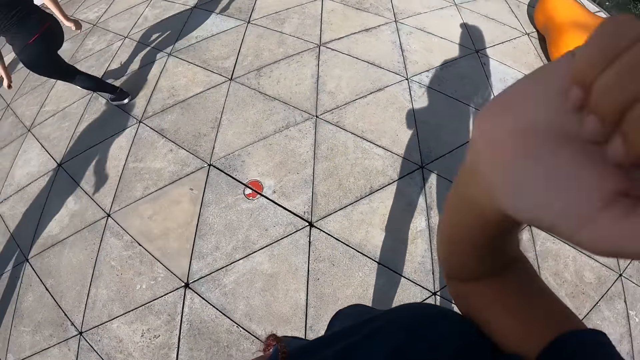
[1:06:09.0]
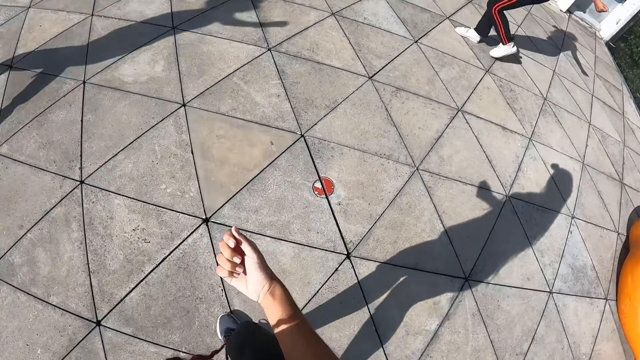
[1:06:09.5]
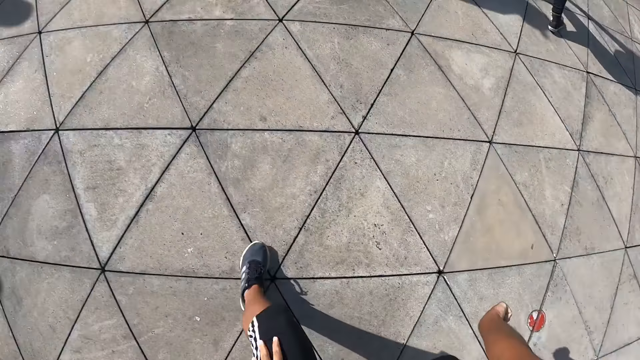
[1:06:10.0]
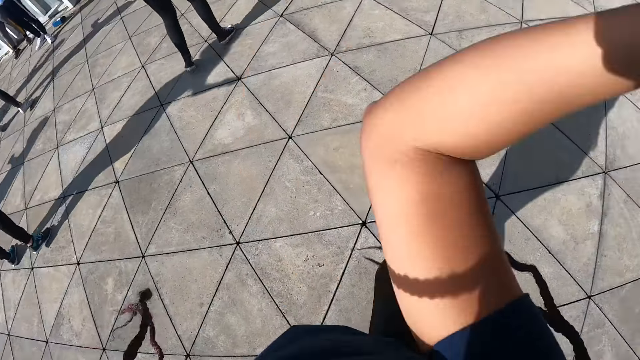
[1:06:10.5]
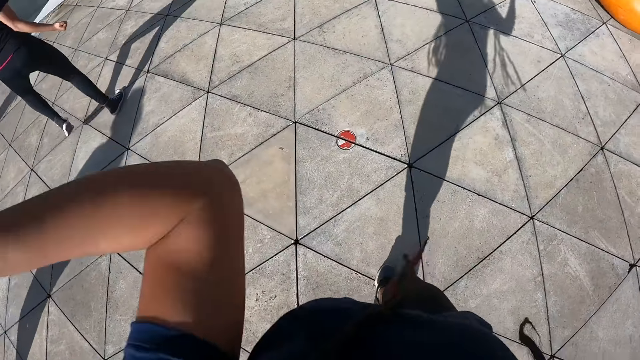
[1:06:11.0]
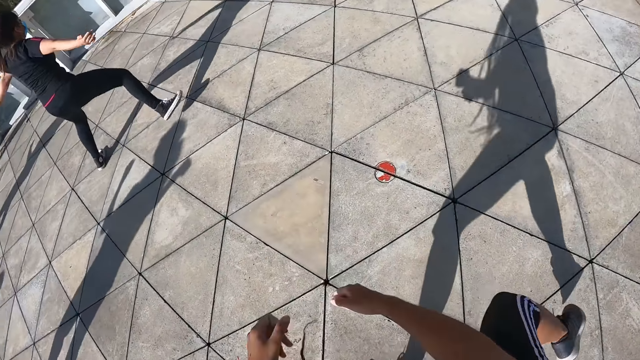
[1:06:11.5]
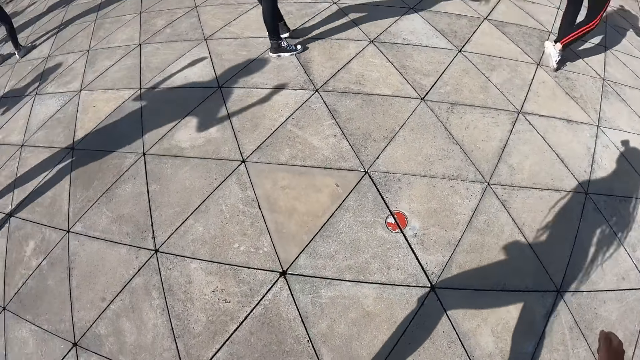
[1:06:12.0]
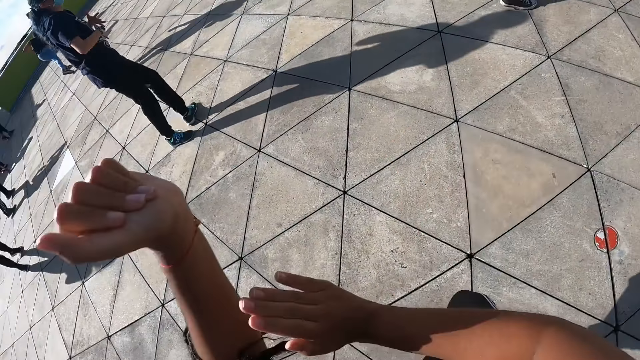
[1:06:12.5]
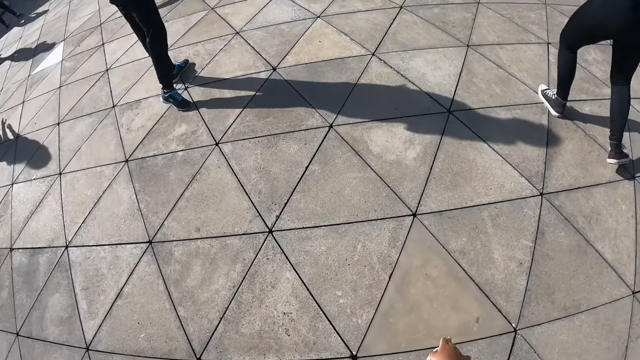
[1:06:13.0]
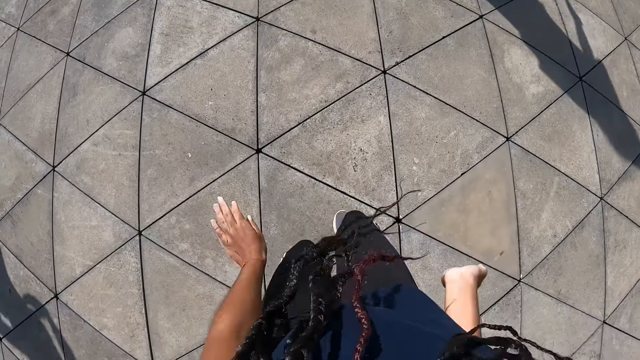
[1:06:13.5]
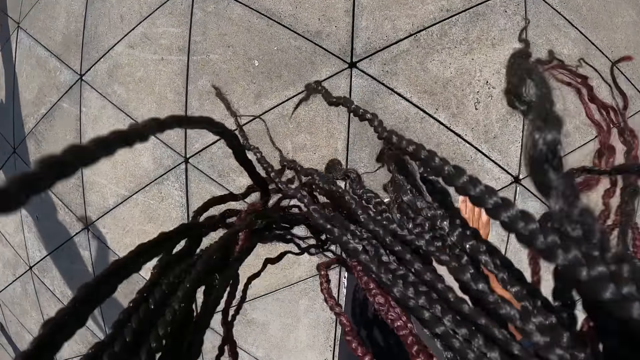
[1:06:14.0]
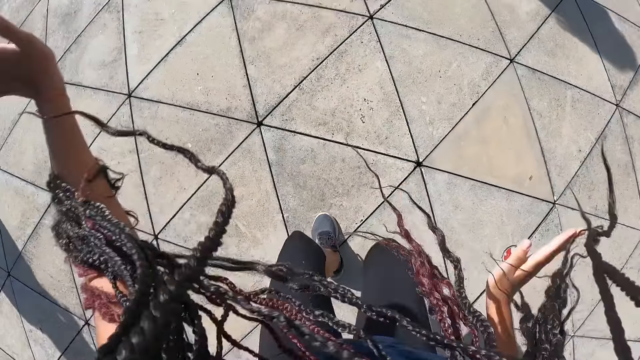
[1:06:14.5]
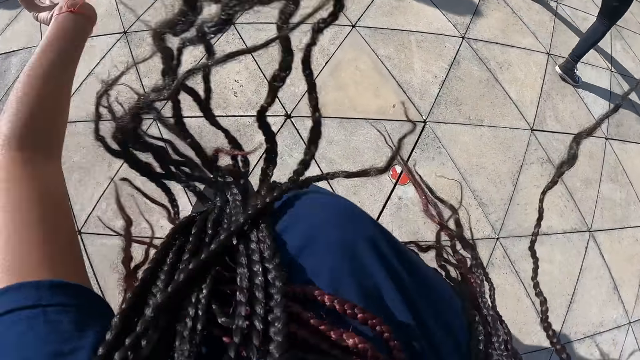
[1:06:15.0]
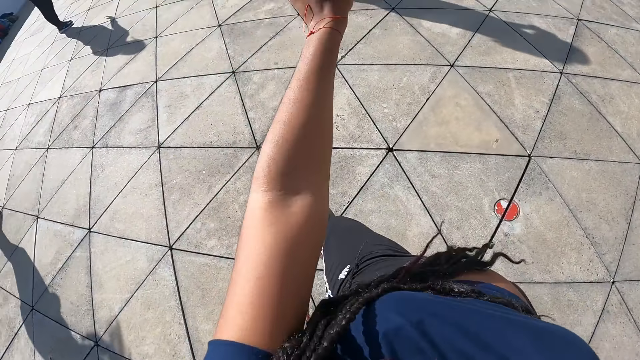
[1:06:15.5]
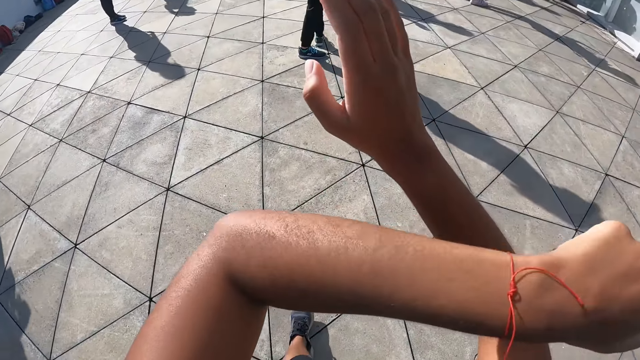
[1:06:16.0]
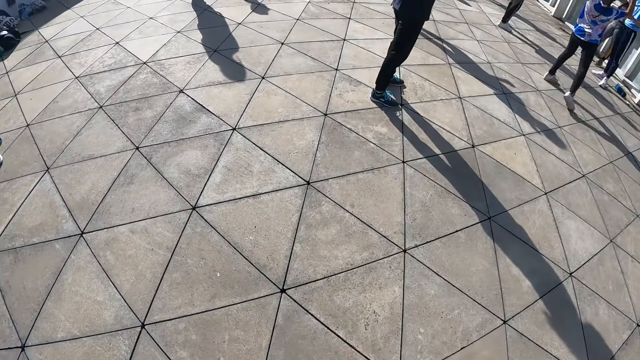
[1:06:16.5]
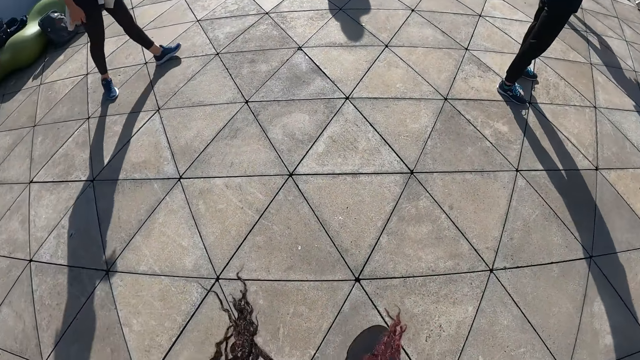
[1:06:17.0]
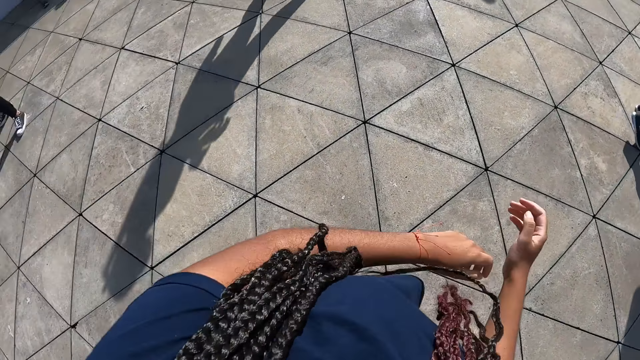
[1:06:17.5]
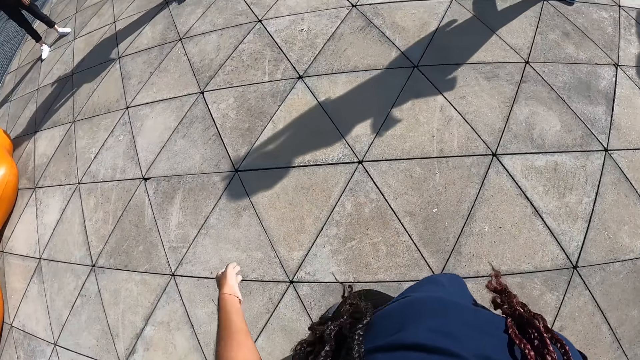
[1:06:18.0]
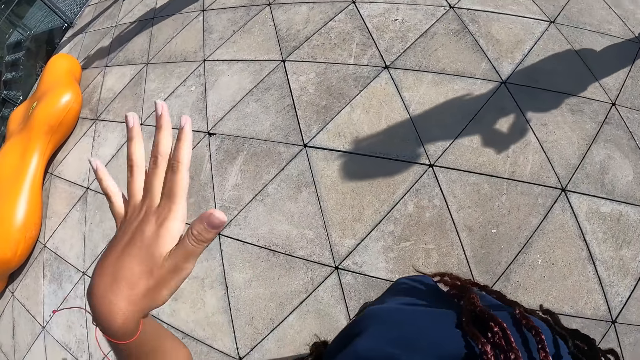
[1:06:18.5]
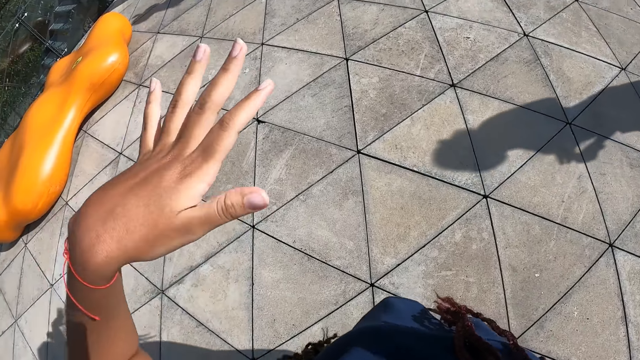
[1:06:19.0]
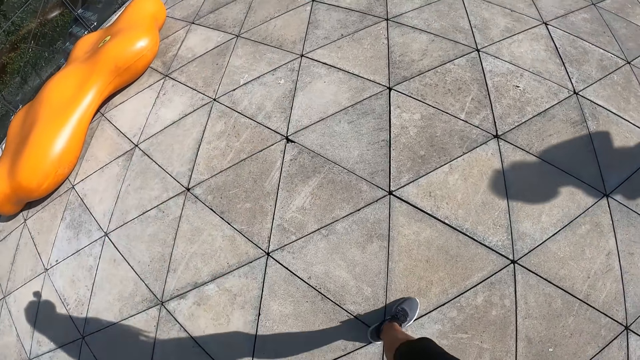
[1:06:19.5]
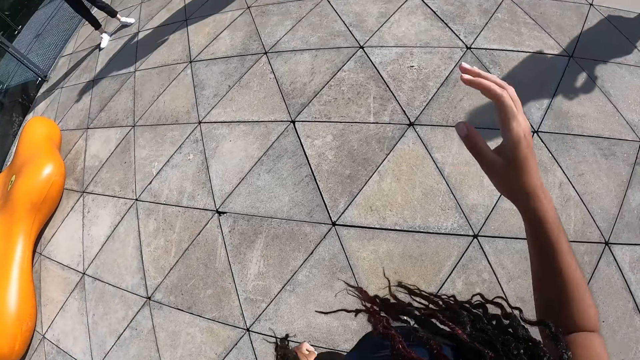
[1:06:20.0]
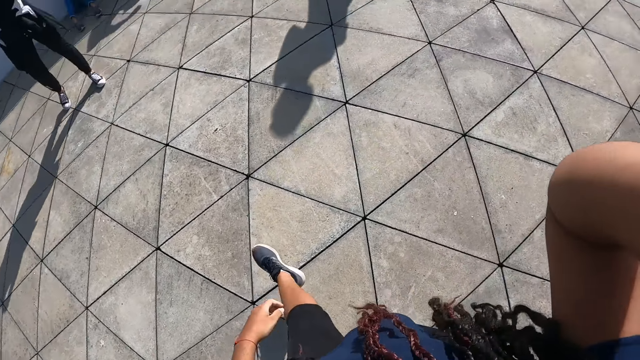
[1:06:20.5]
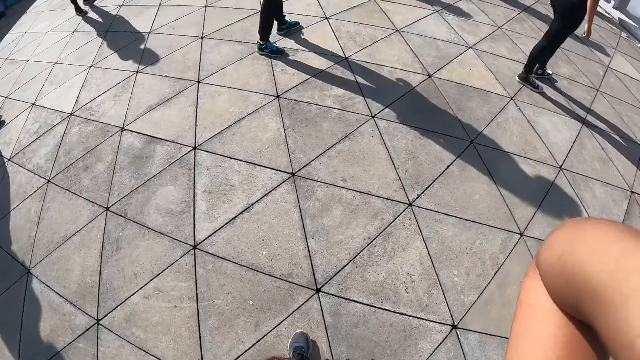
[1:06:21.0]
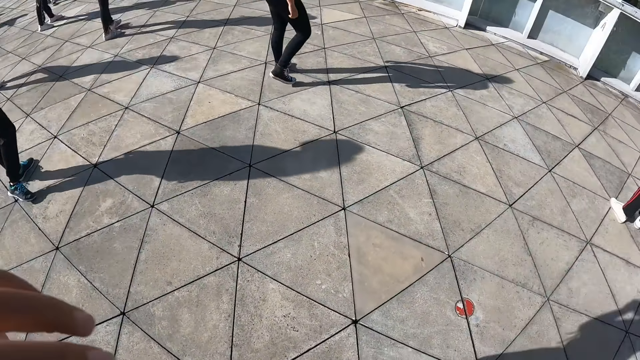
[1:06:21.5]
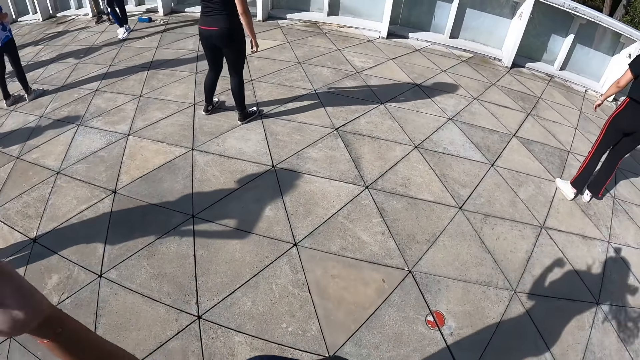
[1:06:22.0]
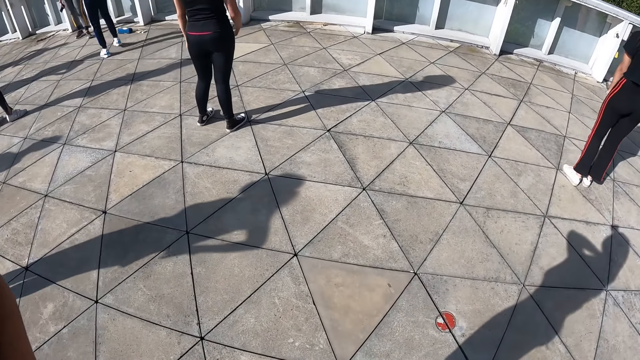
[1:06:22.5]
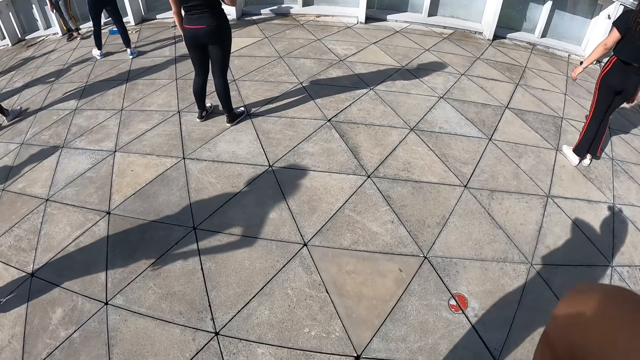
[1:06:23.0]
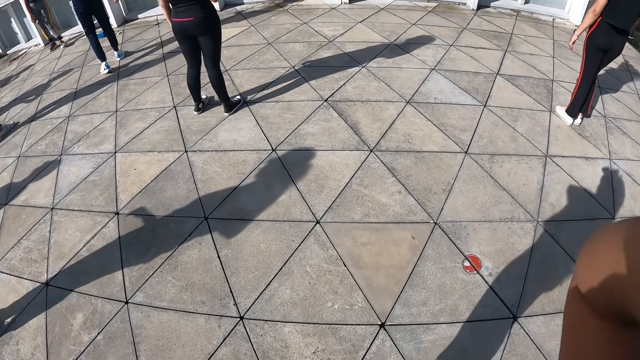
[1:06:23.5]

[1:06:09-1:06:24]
The camera wearer stops dancing. She raises the left hand. She moves her left hand. She raises the left hand again. She raises her right hand. She turns around. She raises both hands.

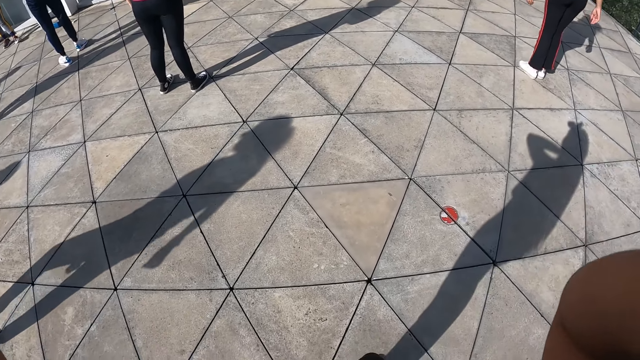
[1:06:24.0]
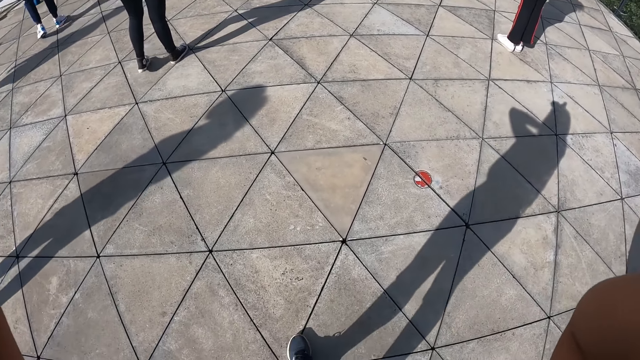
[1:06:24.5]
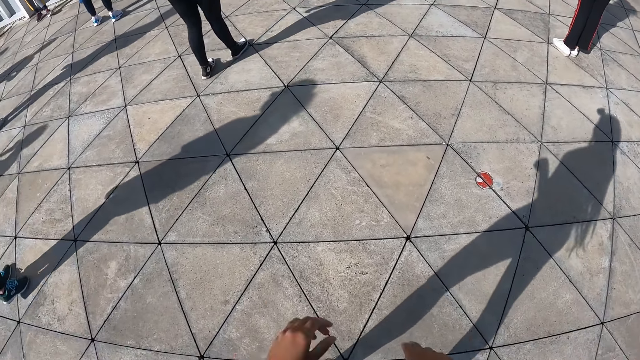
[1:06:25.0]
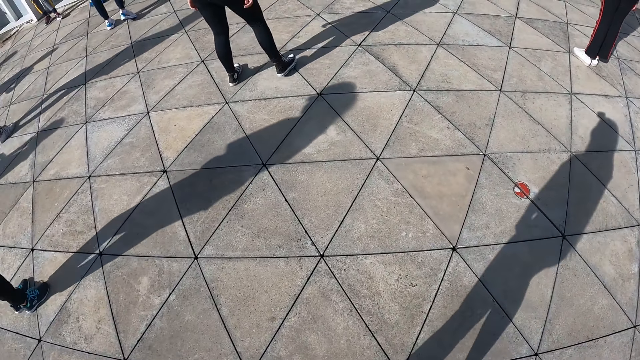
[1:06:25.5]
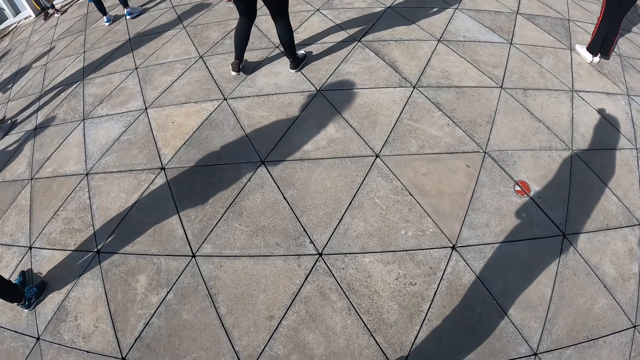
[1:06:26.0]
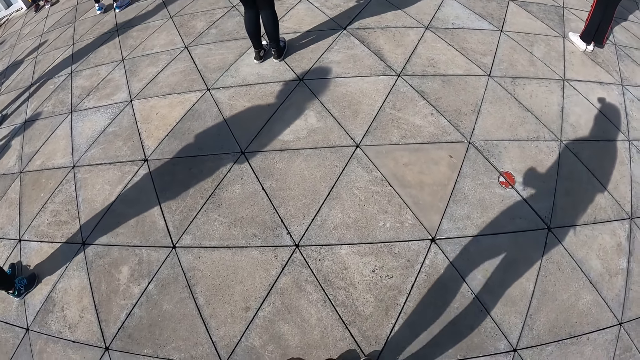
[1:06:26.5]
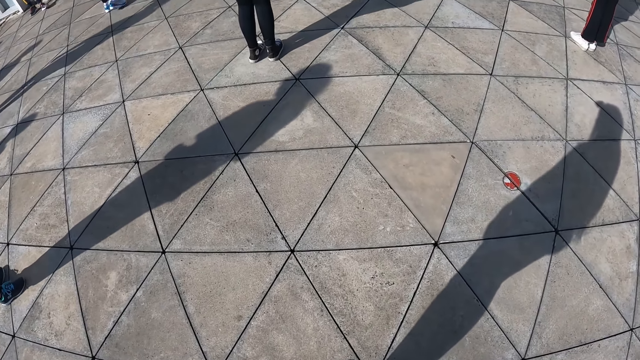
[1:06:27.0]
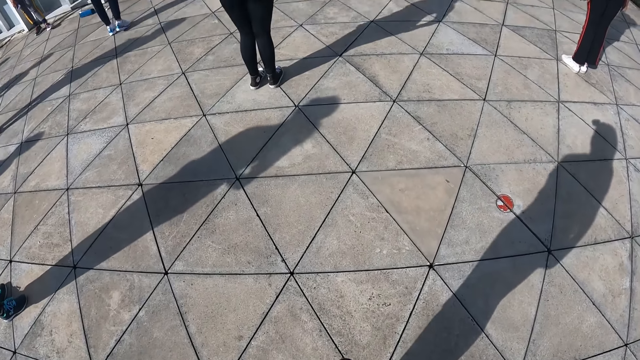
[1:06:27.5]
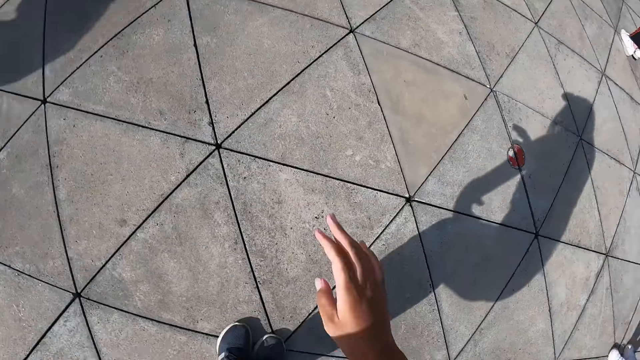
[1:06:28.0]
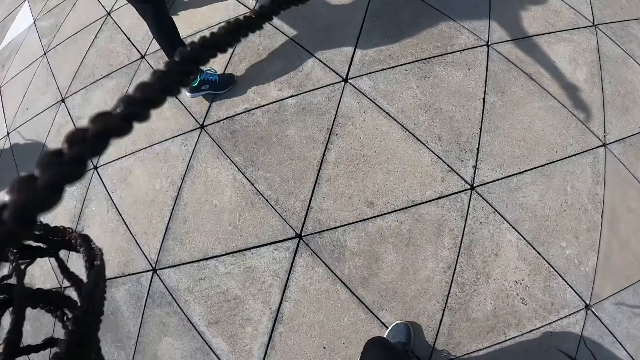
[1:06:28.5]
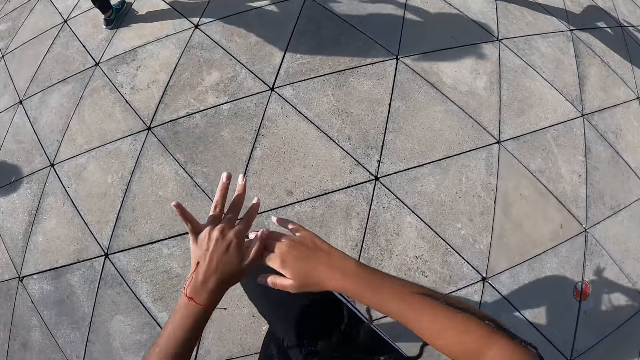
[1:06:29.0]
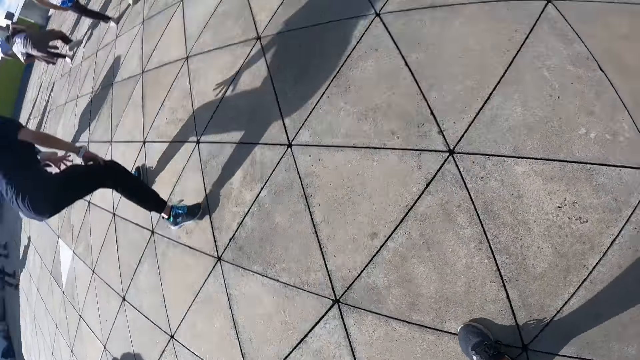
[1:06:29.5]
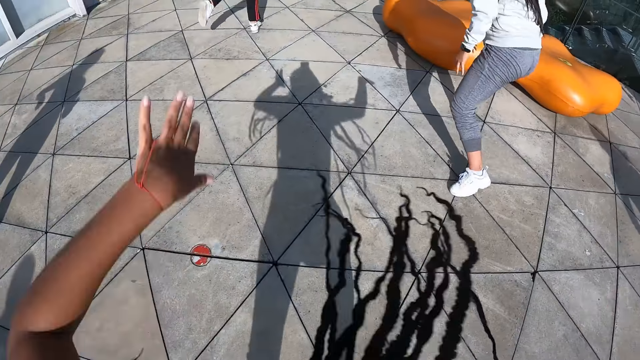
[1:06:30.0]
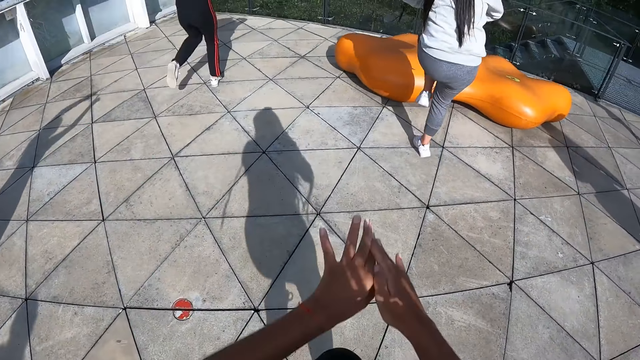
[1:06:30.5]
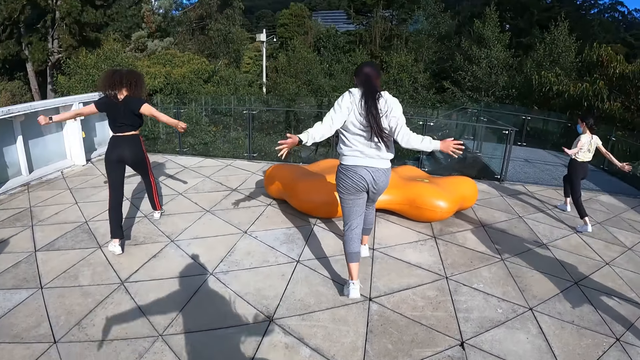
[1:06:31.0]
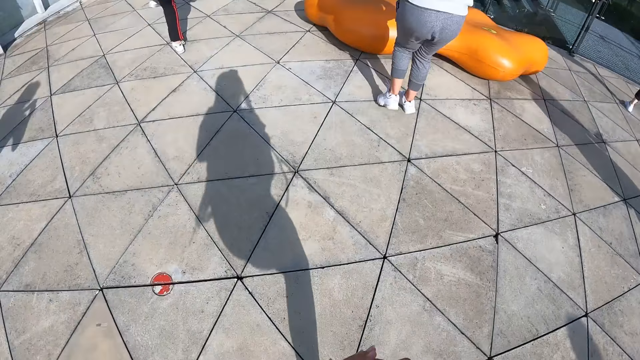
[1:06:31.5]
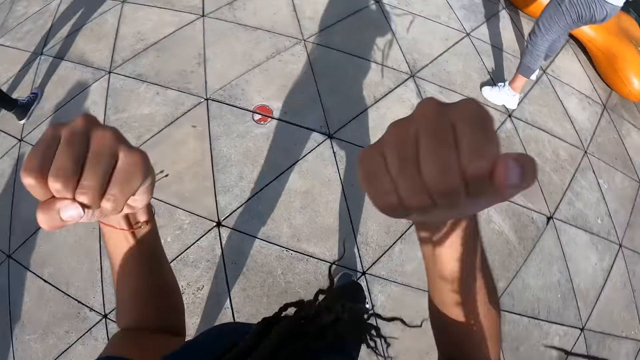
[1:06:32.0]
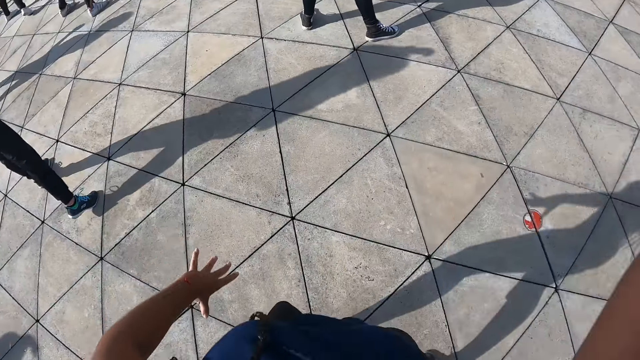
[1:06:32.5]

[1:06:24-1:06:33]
The camera wearer drops both hands. They stand on the compound. They dance on the compound. A woman dances. Another woman dances. A third woman dances. A fourth woman dances.
